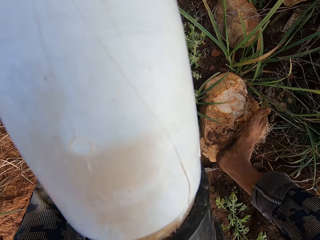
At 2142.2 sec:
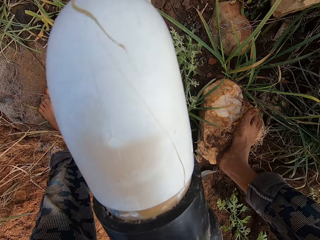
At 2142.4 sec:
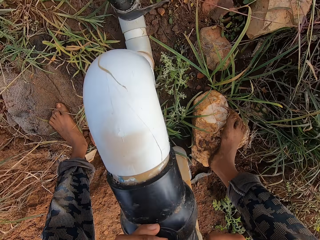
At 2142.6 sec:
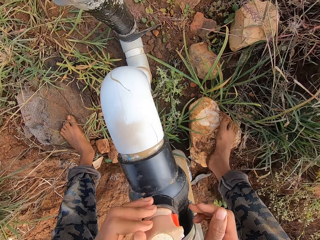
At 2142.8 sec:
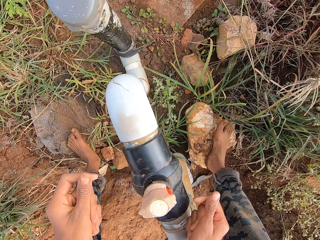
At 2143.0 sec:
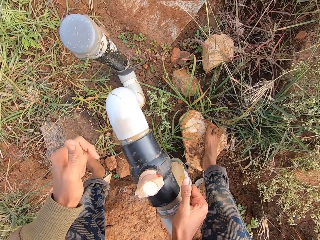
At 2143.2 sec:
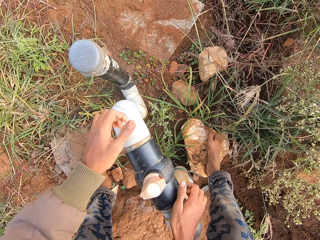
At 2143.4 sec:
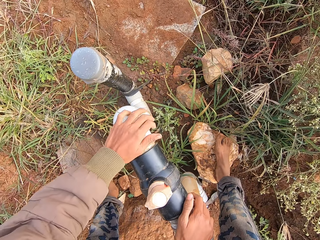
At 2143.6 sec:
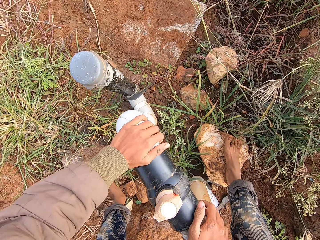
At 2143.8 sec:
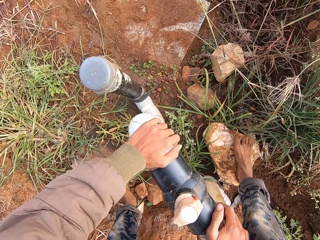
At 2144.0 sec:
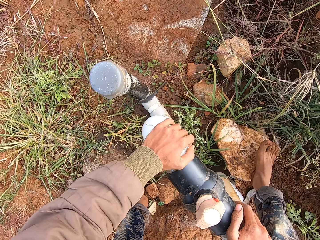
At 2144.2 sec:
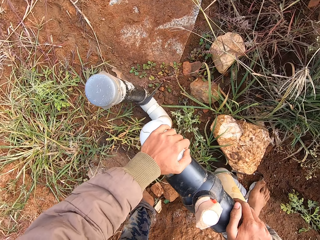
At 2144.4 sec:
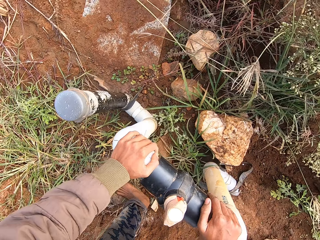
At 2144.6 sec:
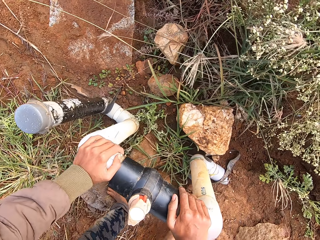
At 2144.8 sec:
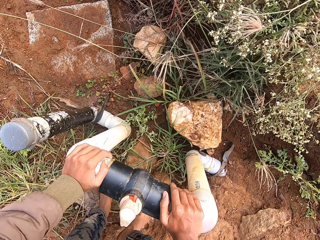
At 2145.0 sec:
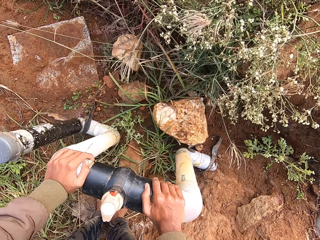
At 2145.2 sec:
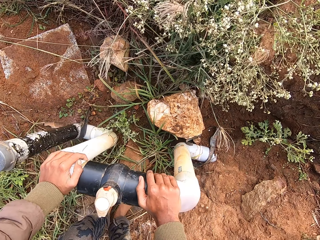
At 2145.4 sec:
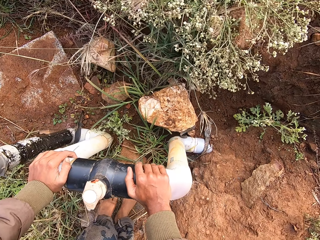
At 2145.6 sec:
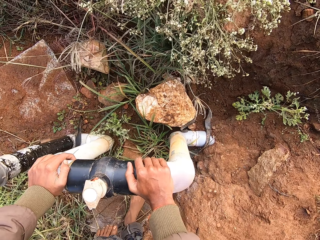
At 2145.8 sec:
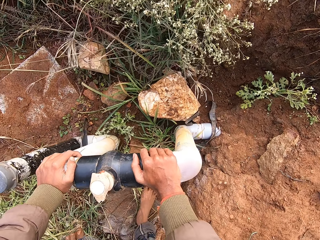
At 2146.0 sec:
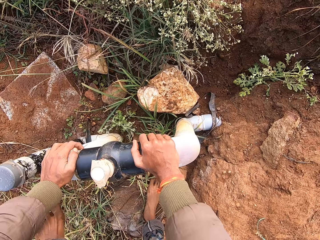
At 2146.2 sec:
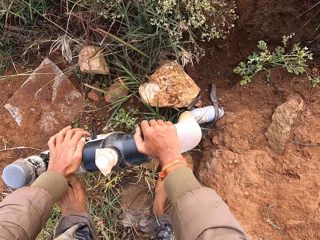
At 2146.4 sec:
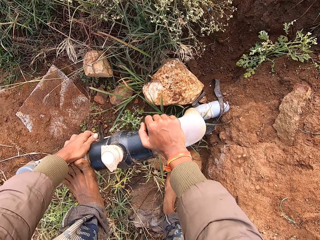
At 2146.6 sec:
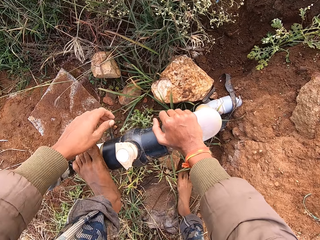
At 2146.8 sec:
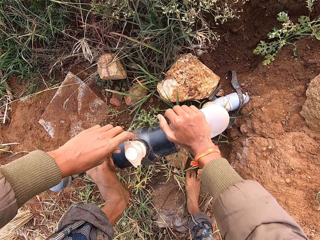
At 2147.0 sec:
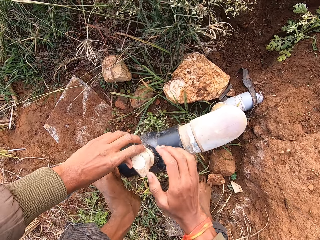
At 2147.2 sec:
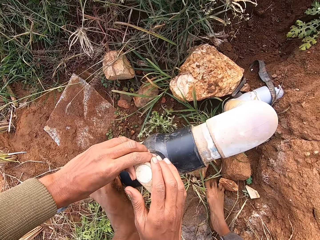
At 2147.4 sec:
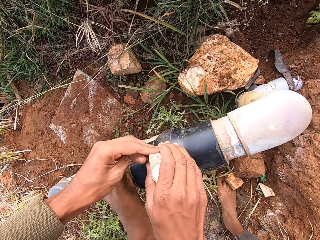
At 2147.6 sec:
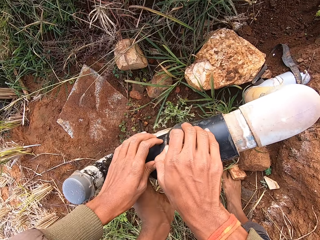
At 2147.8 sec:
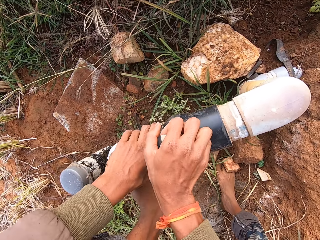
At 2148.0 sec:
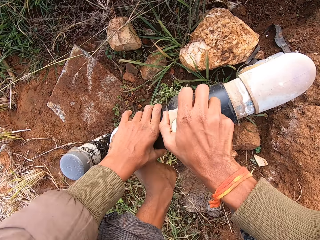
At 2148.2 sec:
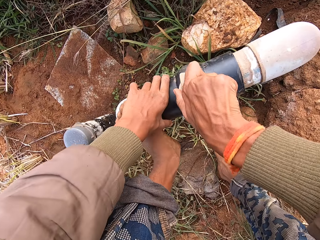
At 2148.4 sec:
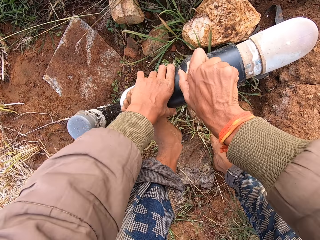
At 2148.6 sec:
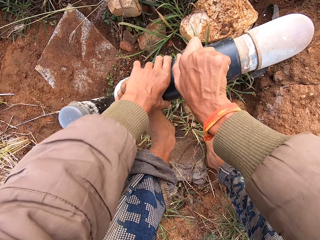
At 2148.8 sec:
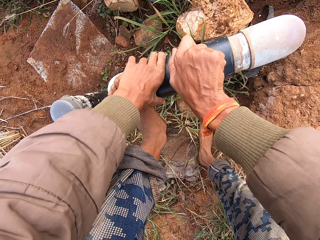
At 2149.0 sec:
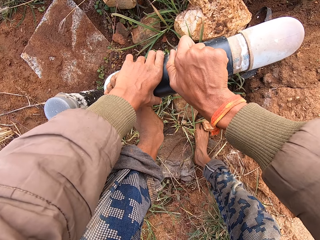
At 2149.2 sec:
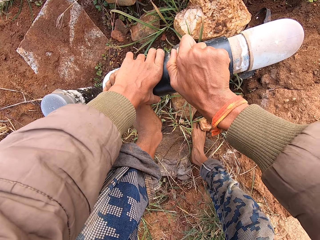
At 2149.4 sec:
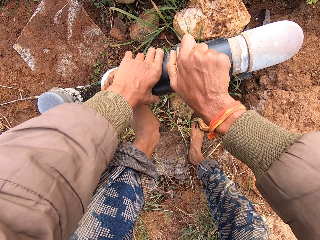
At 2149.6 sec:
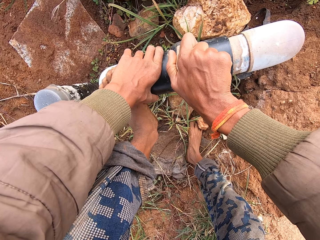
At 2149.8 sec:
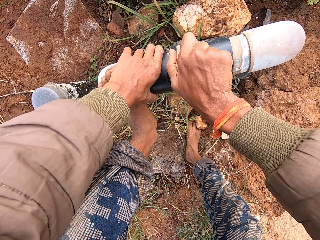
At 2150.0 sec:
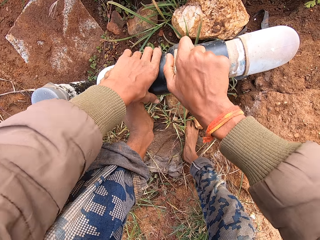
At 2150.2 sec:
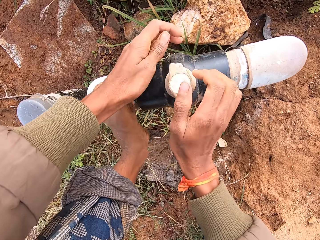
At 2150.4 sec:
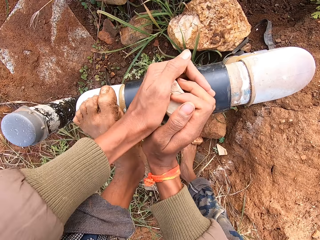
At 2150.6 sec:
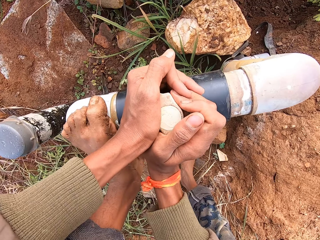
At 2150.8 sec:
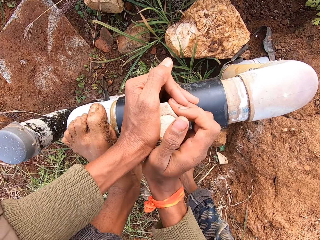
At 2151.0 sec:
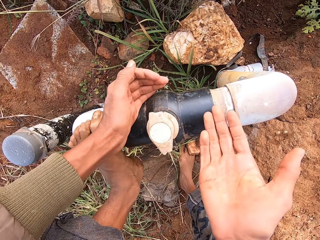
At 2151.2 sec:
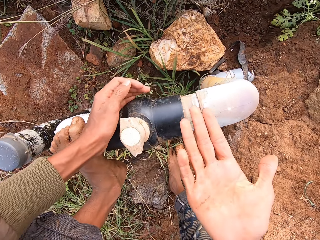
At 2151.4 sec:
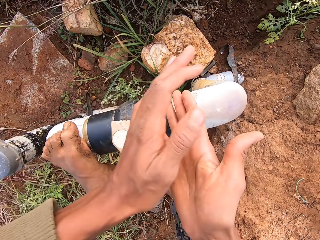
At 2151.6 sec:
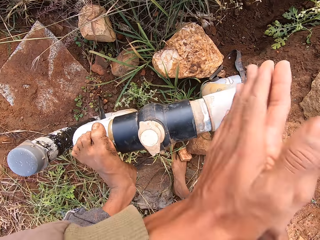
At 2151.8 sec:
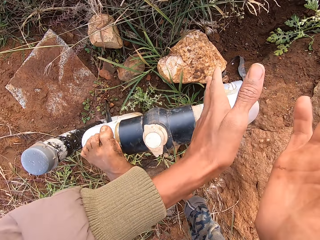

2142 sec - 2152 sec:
The camera wearer places his right hand on the pipe. He places his left hand on the pipe. He lifts his right leg from the stone on the ground. He stares at the water pipe. He places his left leg on the pipe. He holds the valve on the pipe with his left hand. He holds the valve on the pipe with his hands. He pushes the valve on the pipe with his right hand. He opens the knob. He pushes the valve on the pipe with his hands. He shakes dust from his hands.

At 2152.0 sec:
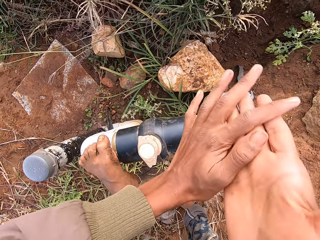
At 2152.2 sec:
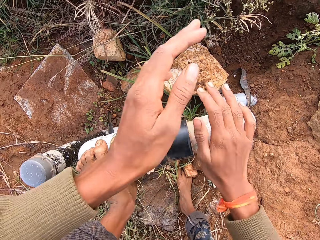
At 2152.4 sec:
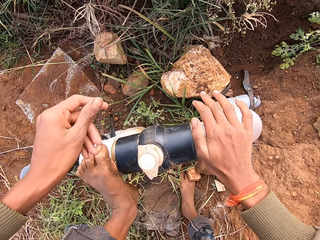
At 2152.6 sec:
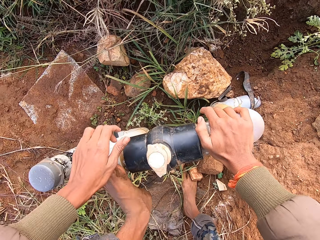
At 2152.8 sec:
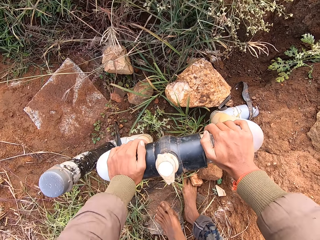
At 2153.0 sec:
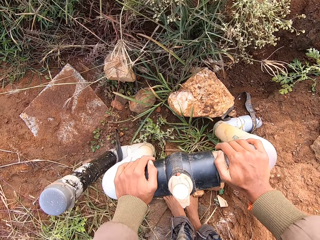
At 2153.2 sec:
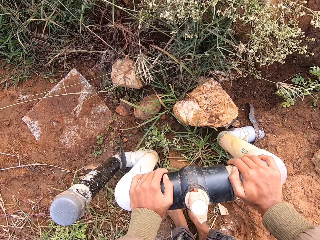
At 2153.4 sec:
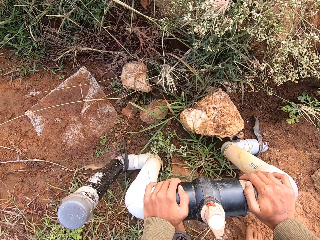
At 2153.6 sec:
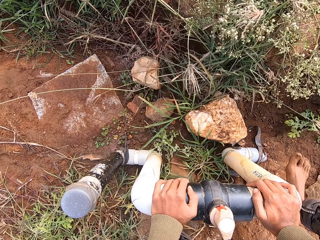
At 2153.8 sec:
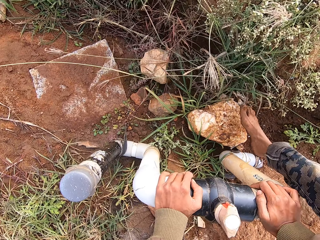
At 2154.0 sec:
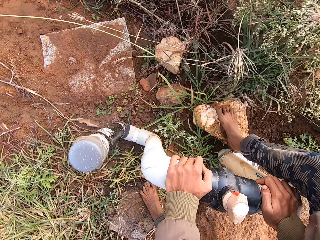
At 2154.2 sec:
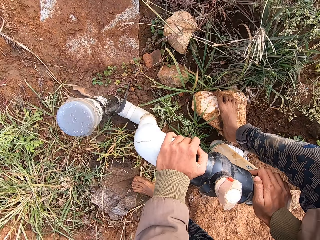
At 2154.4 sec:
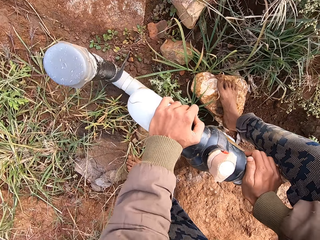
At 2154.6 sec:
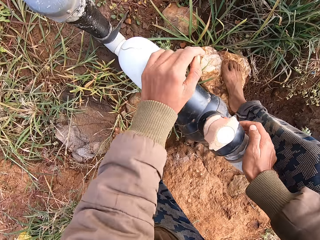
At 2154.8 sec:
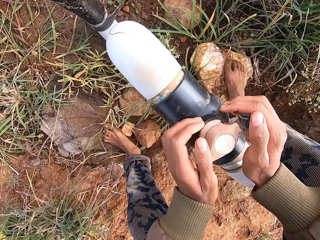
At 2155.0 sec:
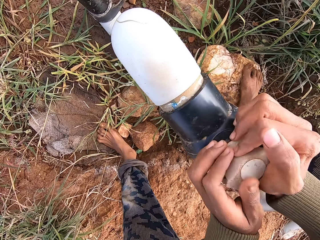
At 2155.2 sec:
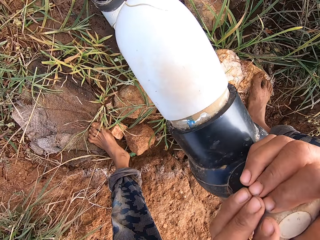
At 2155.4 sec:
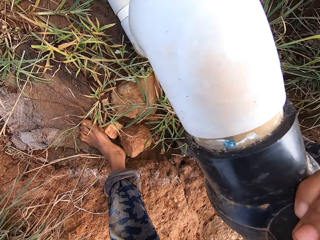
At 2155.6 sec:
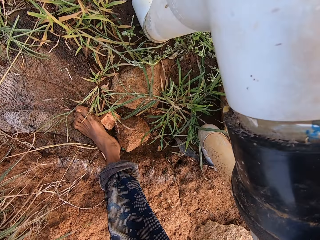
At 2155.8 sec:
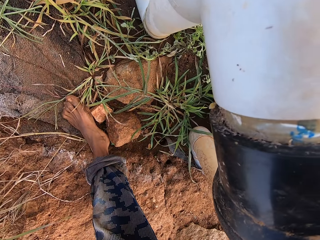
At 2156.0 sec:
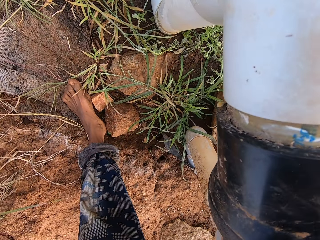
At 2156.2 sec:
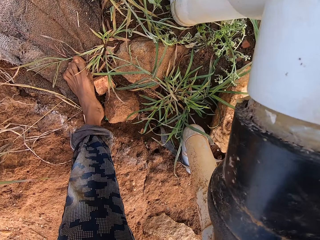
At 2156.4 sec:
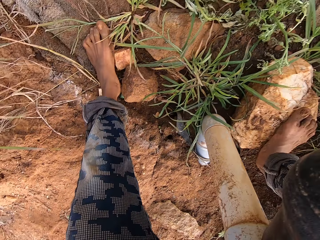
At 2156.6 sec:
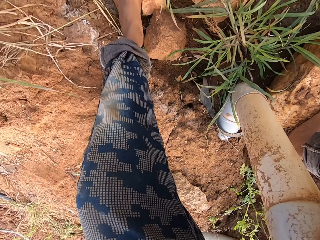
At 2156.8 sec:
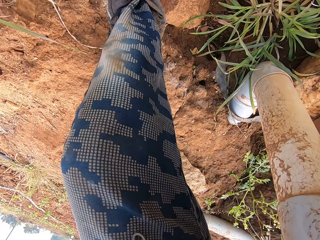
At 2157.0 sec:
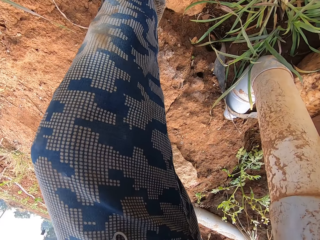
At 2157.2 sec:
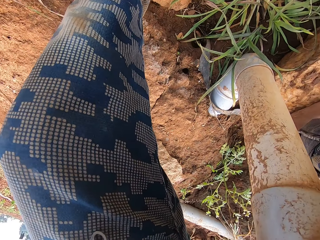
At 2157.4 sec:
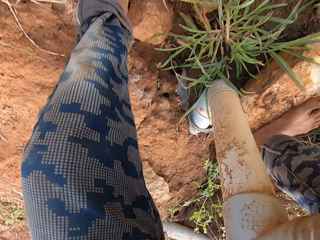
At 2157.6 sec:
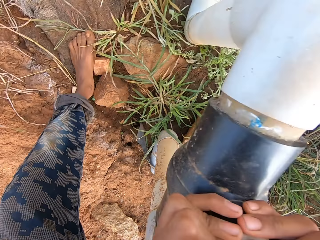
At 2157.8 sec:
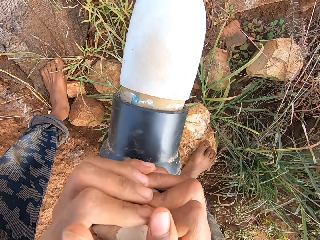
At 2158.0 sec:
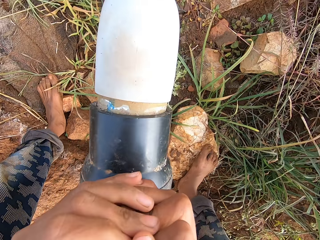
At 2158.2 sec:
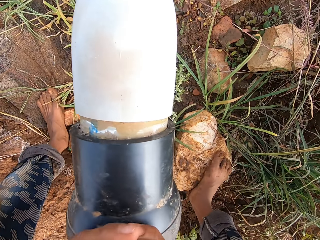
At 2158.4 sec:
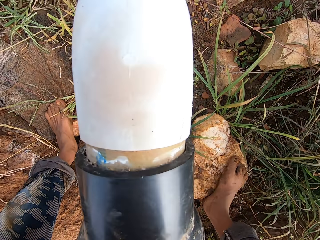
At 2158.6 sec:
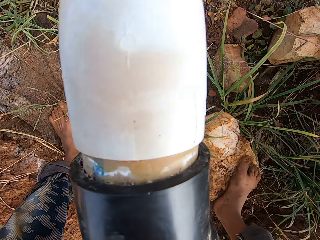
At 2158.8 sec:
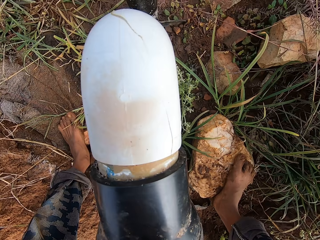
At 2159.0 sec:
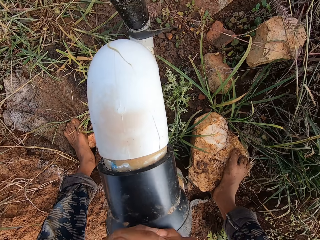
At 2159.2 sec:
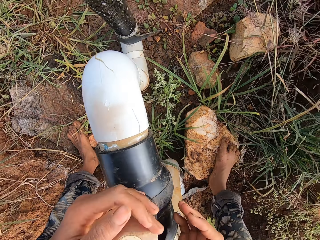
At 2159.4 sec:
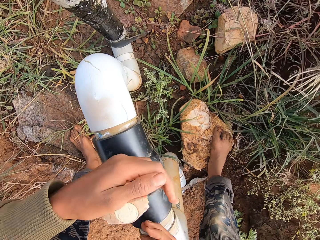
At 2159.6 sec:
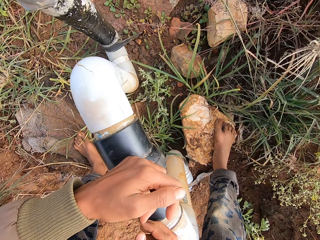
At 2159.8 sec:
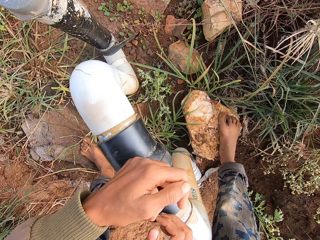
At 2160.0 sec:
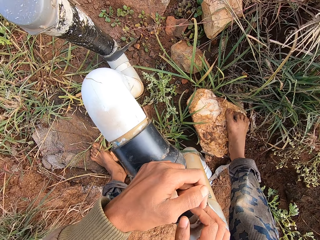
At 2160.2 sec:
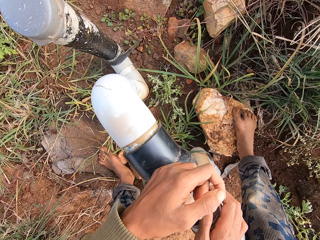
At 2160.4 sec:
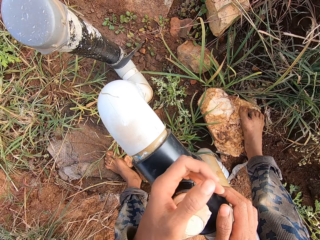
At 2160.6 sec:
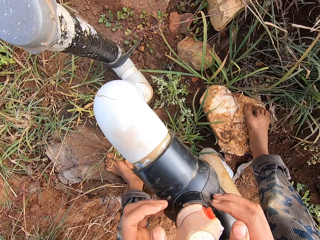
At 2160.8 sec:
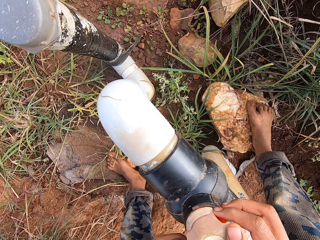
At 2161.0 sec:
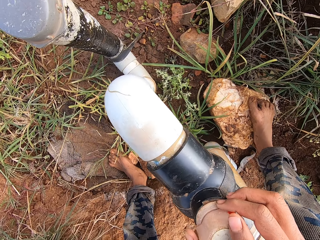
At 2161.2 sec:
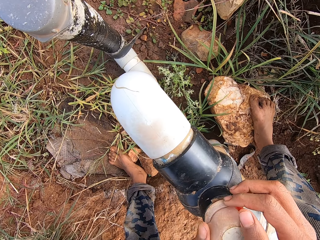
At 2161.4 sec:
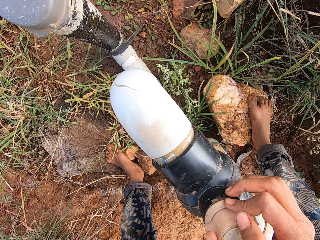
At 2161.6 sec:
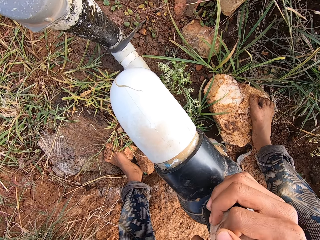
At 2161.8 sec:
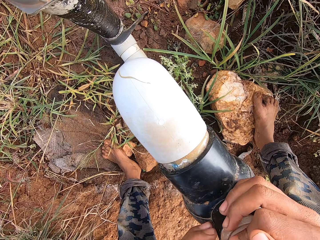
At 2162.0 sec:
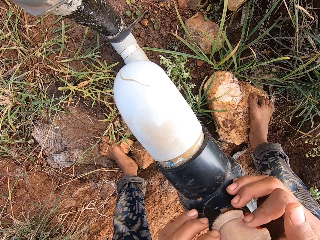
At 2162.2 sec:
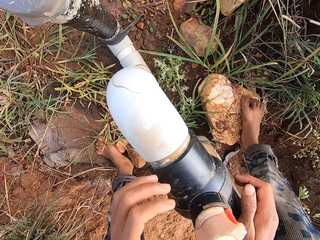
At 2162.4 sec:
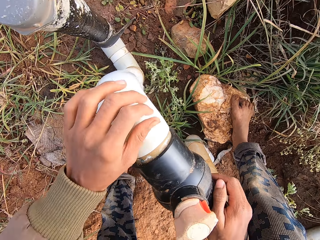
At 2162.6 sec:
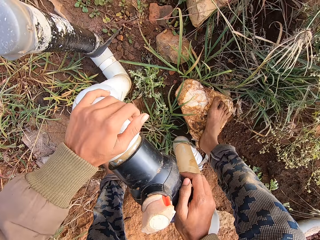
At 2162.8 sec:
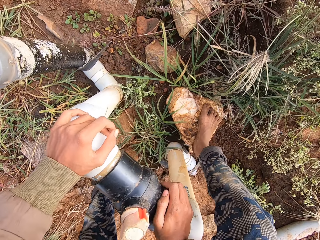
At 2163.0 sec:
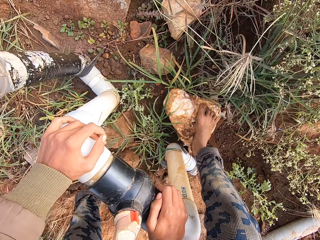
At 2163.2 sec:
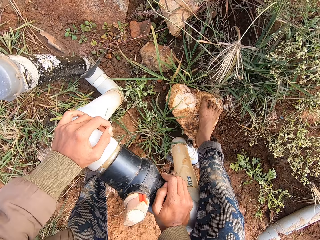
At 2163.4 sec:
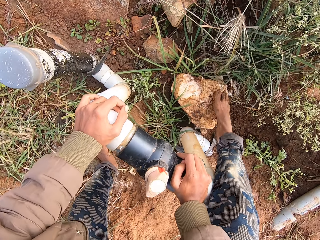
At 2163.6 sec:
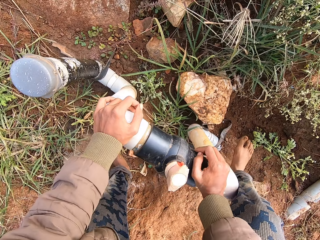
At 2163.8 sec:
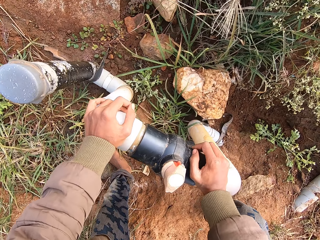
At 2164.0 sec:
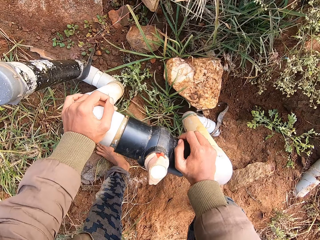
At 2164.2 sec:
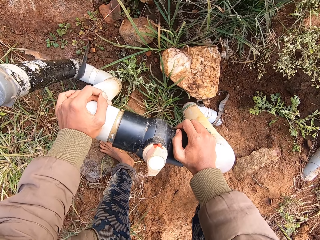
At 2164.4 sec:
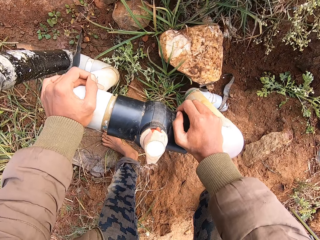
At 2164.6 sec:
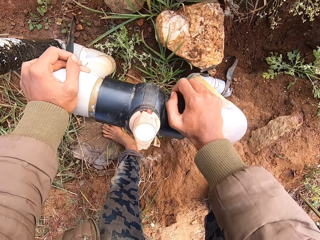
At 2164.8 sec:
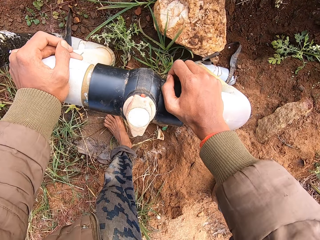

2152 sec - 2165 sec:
The camera wearer rubs the hands together. He holds the pipe with his right hand. He holds the pipe with his hands. He crosses his right leg over the pipe. He pushes the valve on the pipe with his hands. He opens the knob. He holds the pipe with his right hand. He holds the pipe with his hands. He lifts his right leg from the stone on the ground.
